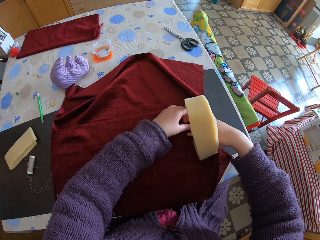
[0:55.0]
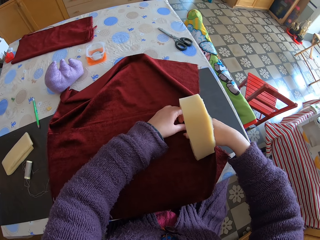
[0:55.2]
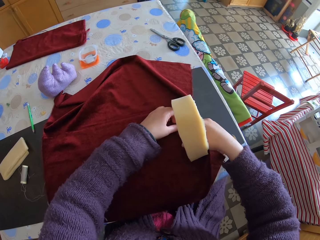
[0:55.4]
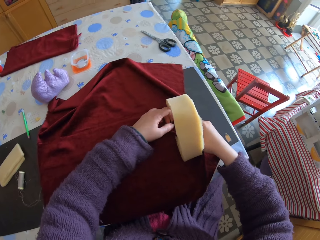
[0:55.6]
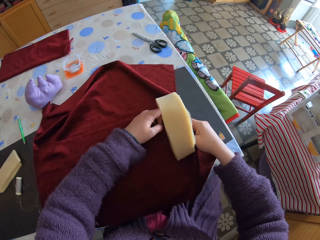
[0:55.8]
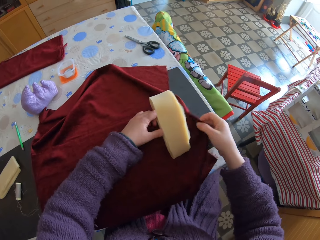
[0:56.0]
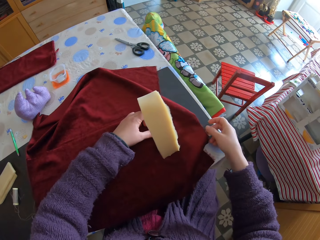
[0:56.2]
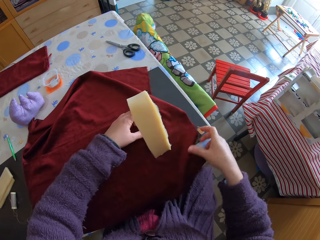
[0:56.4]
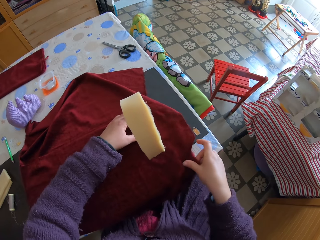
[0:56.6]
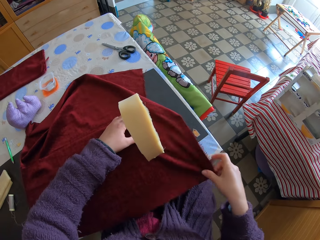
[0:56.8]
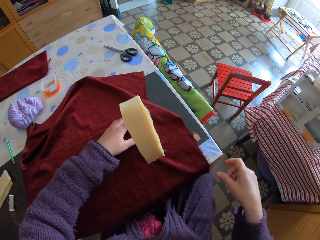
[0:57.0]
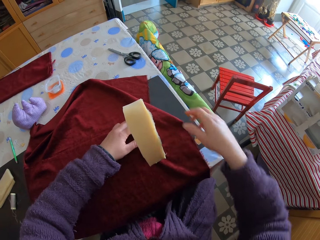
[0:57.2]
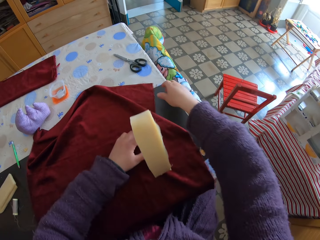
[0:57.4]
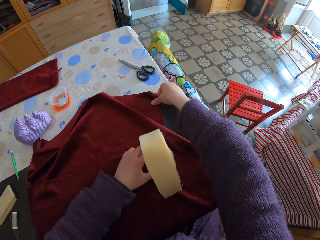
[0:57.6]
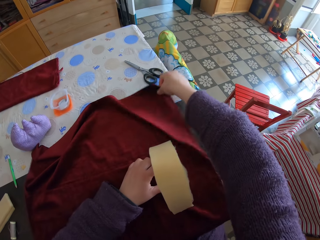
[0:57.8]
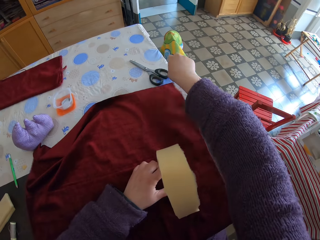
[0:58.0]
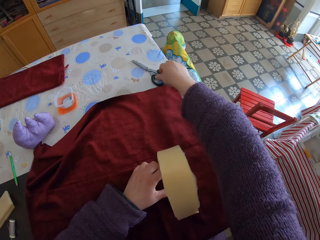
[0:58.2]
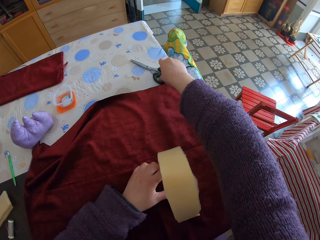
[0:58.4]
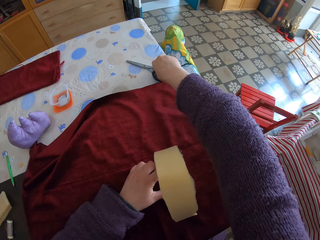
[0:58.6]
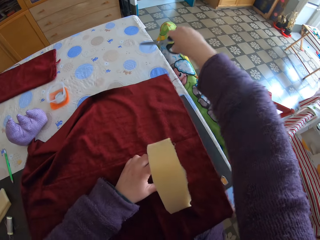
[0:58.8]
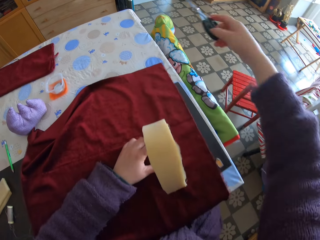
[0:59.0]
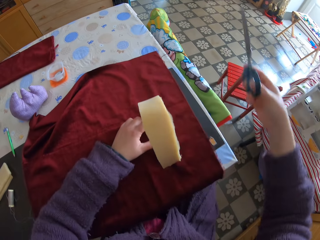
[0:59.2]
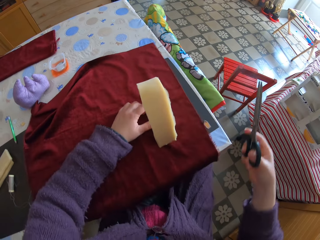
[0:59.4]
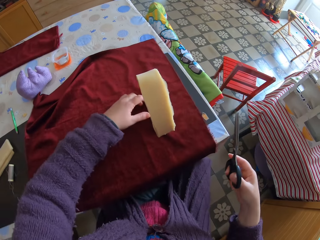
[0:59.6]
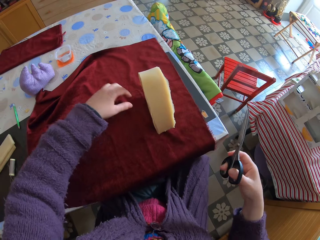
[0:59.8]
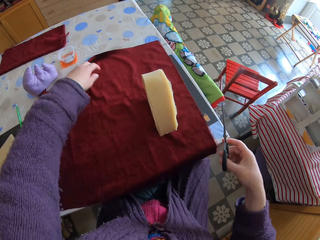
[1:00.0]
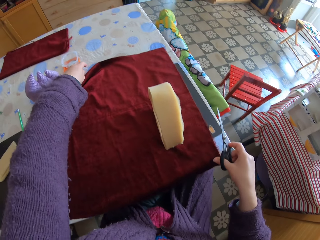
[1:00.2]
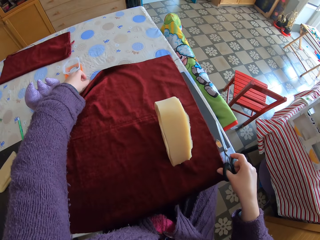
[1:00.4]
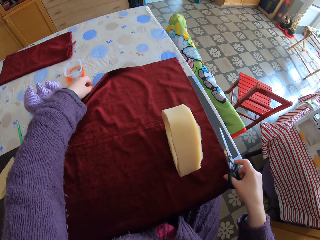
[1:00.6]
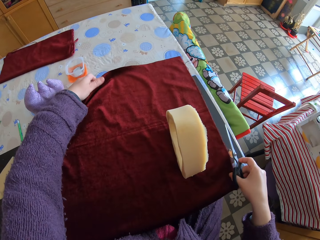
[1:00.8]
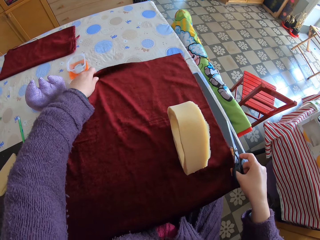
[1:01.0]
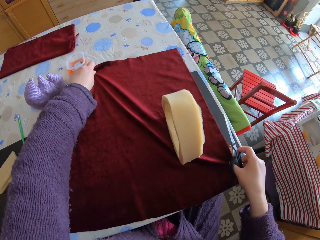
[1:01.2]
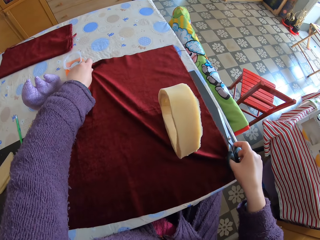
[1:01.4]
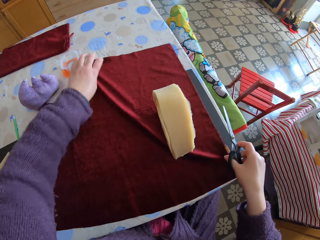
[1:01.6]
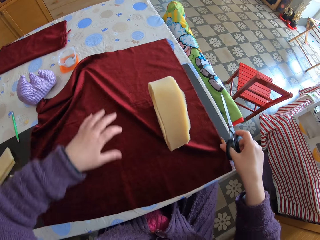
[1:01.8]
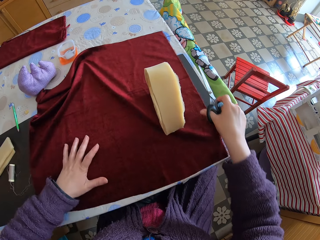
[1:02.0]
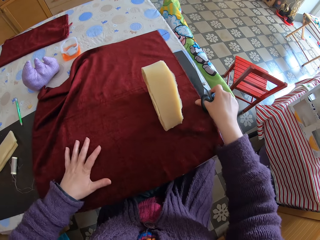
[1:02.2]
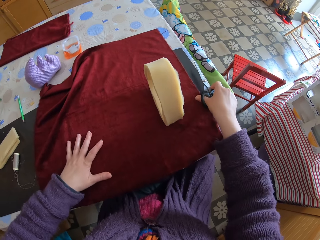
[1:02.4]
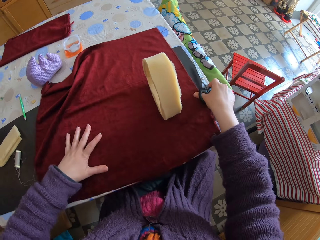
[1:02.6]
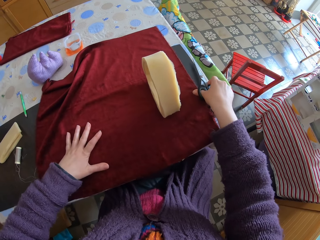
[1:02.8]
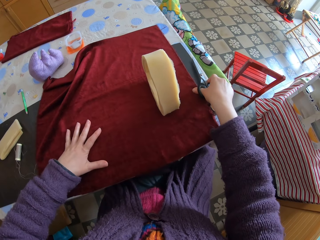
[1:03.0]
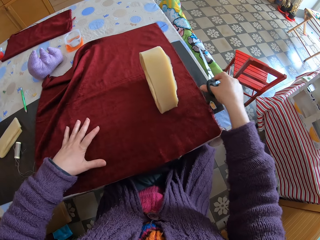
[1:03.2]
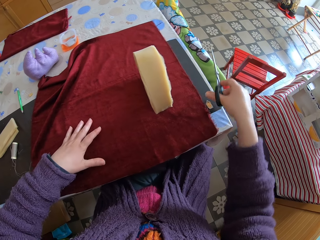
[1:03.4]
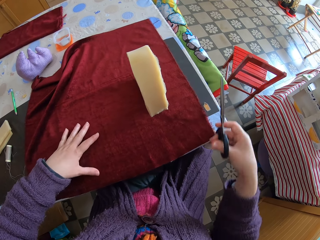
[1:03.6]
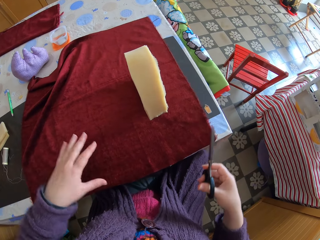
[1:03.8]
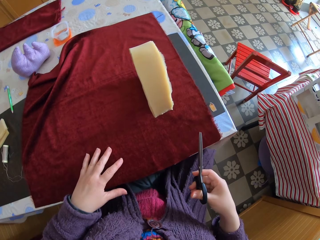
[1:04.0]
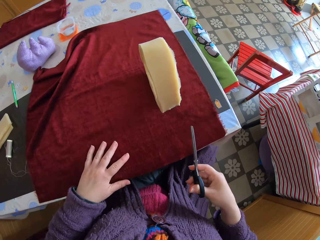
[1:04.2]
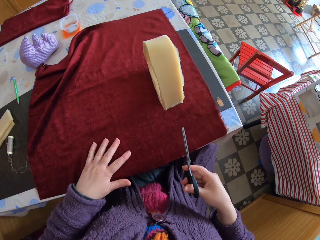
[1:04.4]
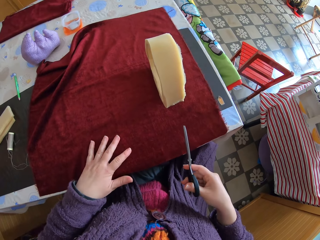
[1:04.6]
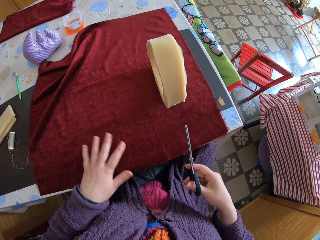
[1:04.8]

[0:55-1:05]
The camera wearer passes the piece of sponge to the left hand. They straighten the piece of cloth. They drop the cloth on the table. They spread the cloth on the table. They pick up a pair of scissors from the table. They touch the piece of cloth. They adjust the cloth on the table.

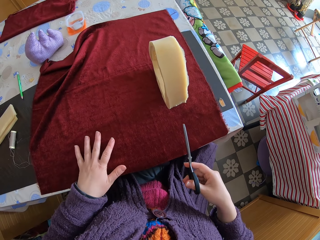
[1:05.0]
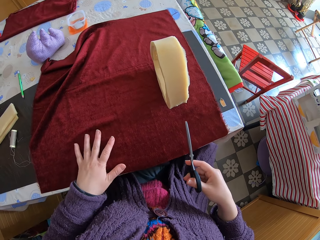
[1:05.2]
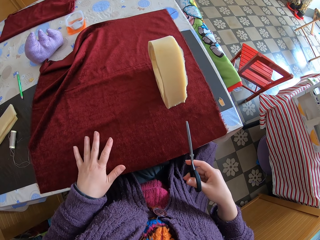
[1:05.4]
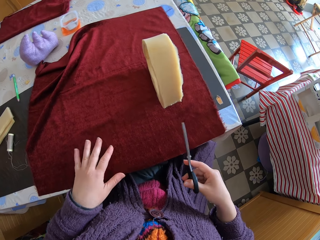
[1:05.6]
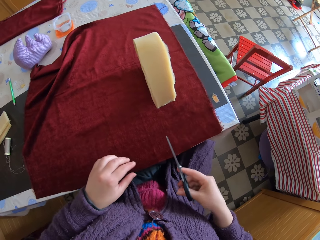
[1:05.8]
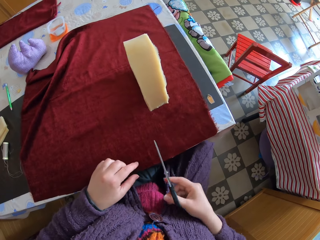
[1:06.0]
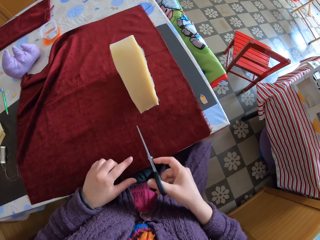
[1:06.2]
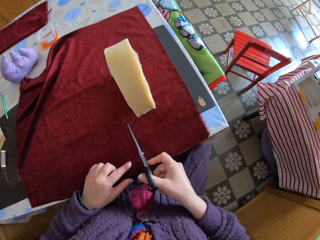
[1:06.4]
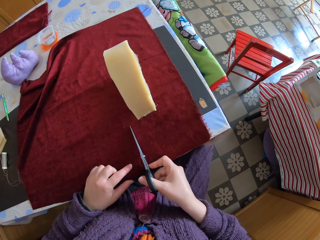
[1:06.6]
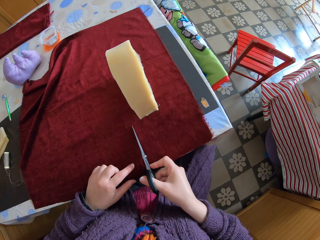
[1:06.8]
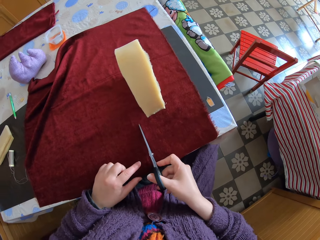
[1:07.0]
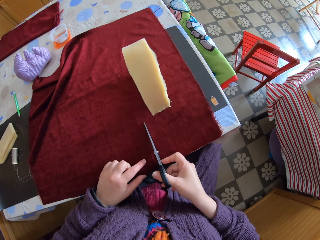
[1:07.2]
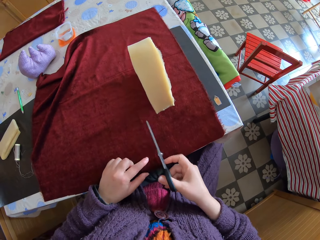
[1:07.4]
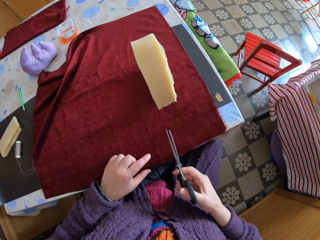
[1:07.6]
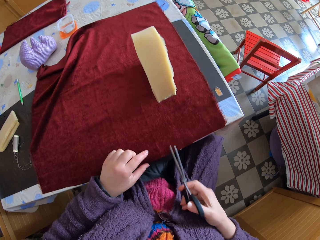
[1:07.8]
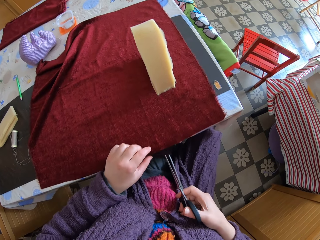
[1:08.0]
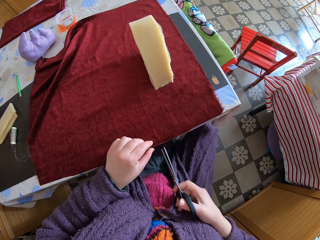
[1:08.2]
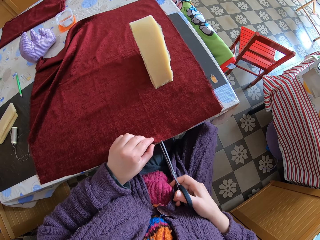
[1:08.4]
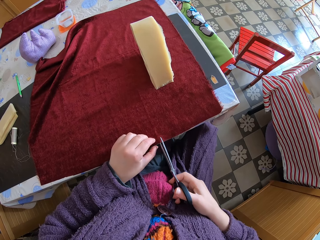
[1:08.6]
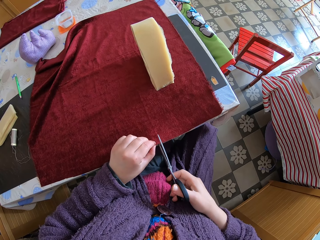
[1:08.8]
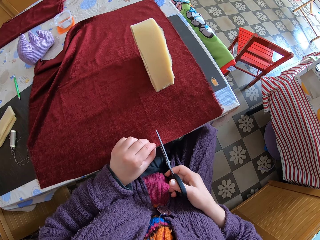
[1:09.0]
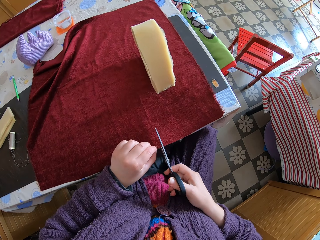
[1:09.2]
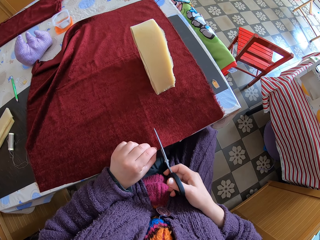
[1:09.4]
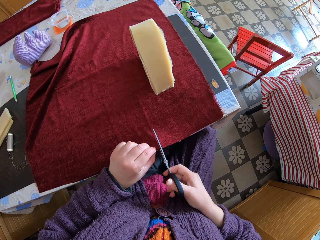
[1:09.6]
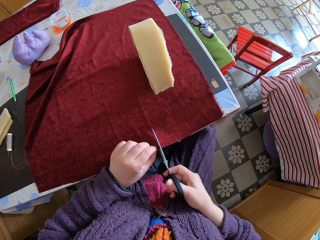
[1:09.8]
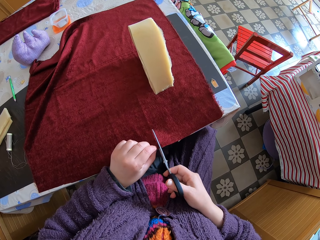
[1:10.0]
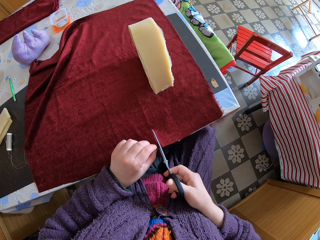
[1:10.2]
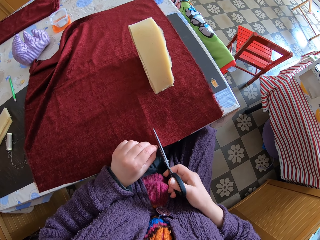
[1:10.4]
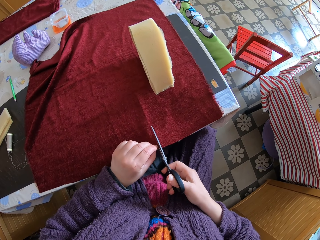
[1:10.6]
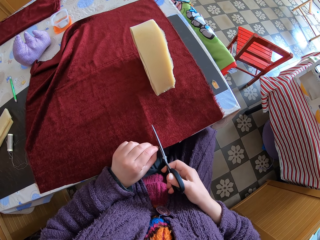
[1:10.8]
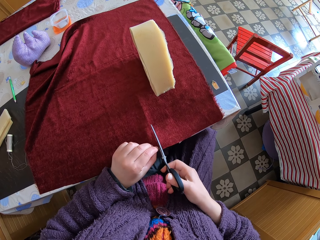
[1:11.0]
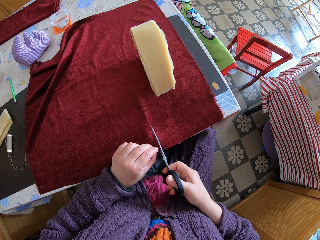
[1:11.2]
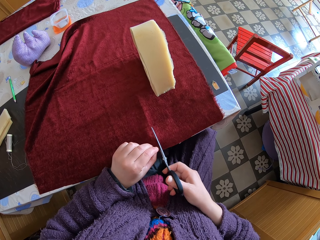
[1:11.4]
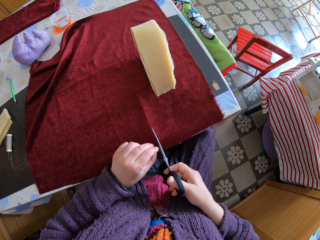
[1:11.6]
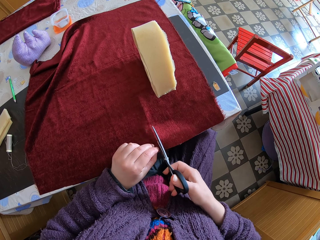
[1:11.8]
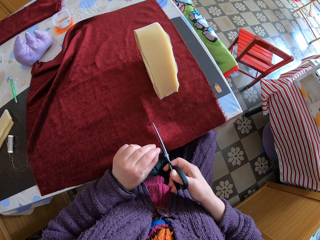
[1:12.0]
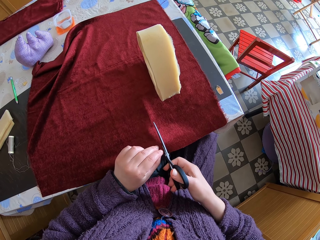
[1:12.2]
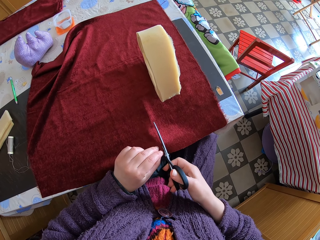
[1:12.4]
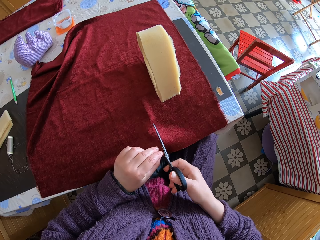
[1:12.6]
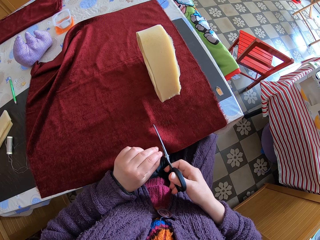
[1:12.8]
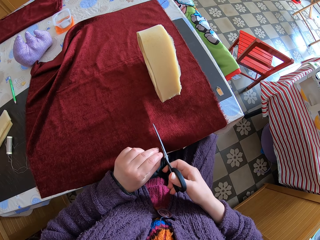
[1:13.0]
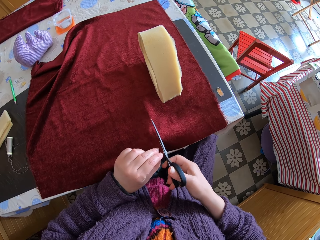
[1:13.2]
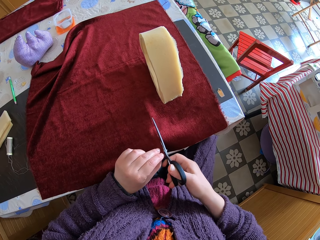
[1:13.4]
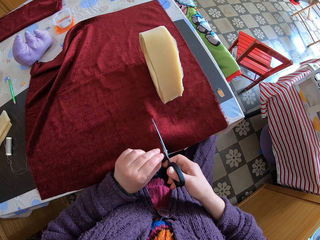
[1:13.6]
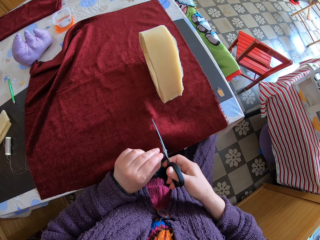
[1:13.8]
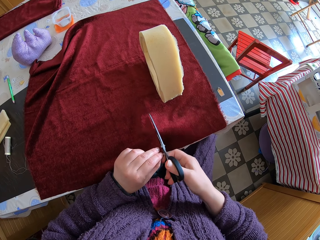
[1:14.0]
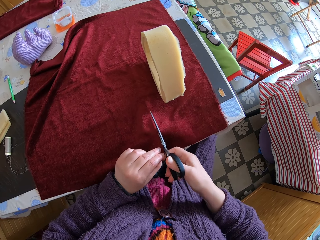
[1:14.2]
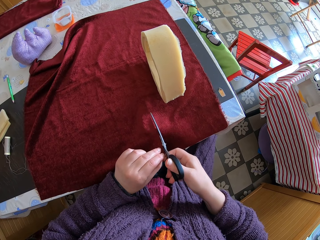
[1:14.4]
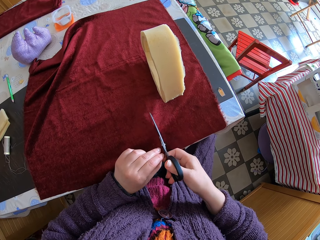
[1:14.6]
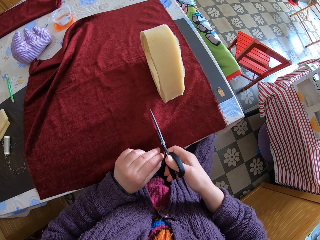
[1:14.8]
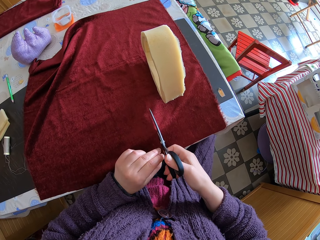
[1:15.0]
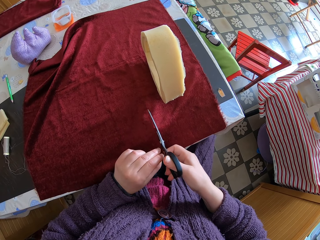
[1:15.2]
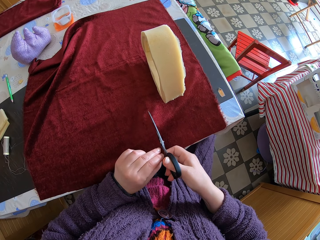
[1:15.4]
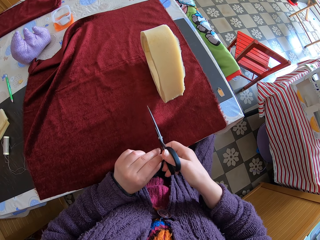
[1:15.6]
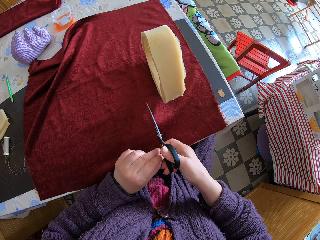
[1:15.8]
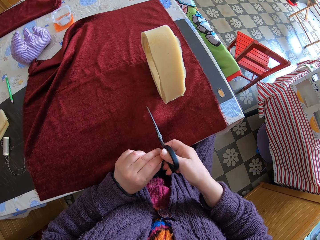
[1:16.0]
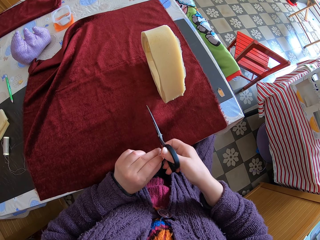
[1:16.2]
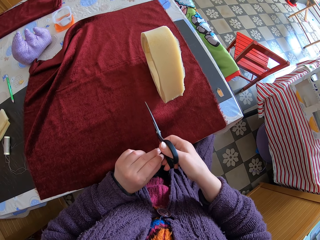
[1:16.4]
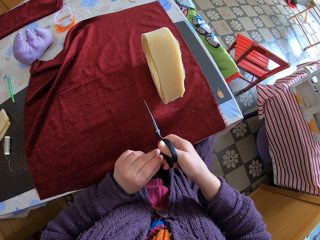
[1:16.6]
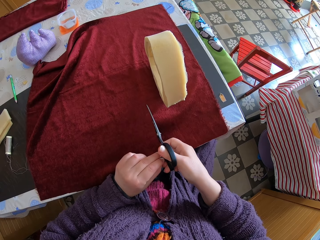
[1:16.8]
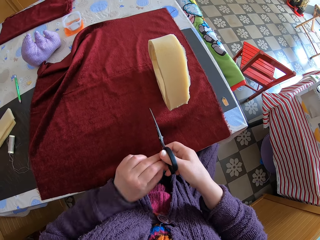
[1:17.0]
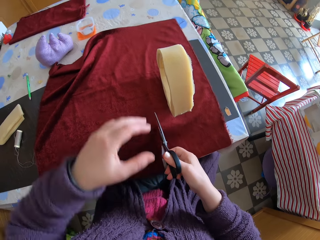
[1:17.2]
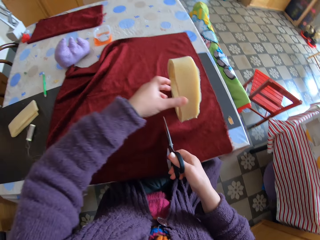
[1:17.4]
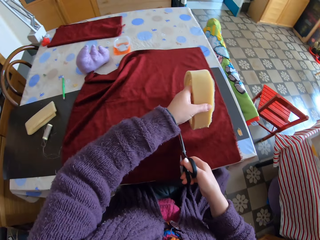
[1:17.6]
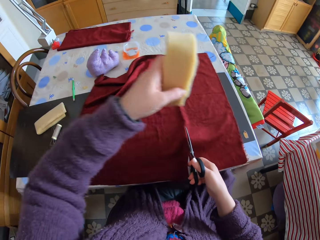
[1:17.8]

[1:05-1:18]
The camera wearer touches the piece of cloth with the scissors. They cut the cloth with the pair of scissors.
